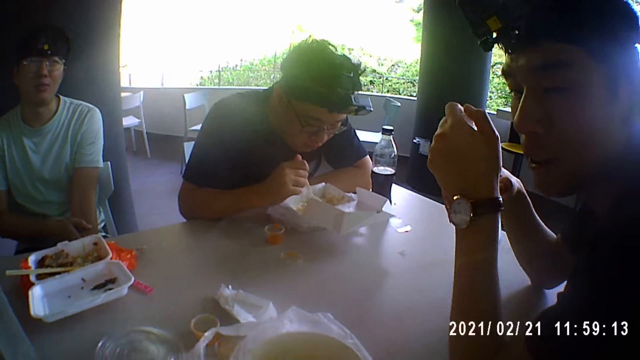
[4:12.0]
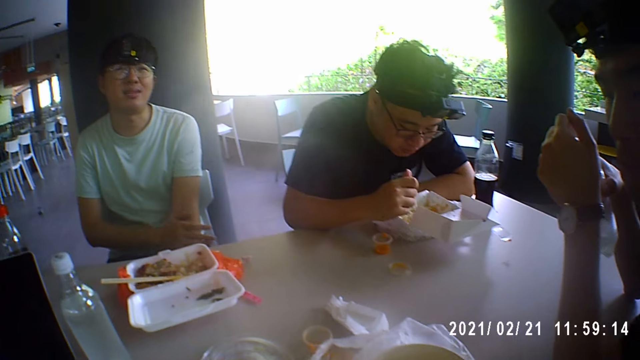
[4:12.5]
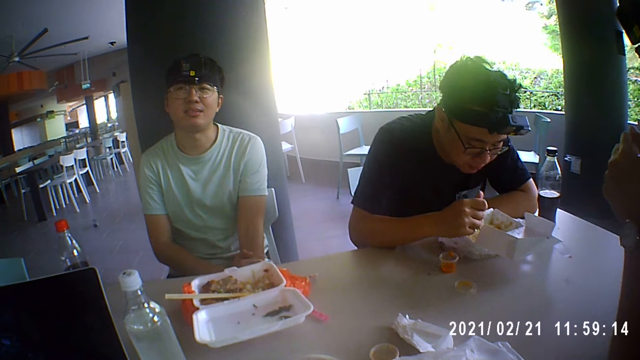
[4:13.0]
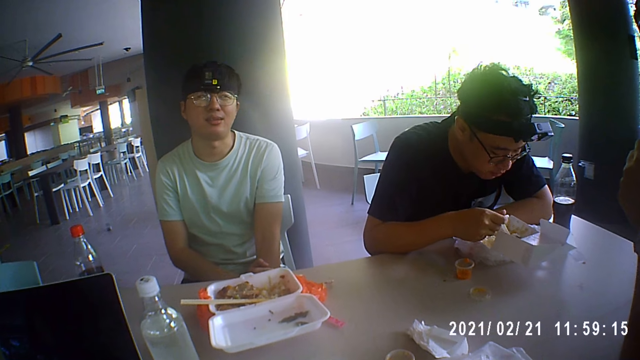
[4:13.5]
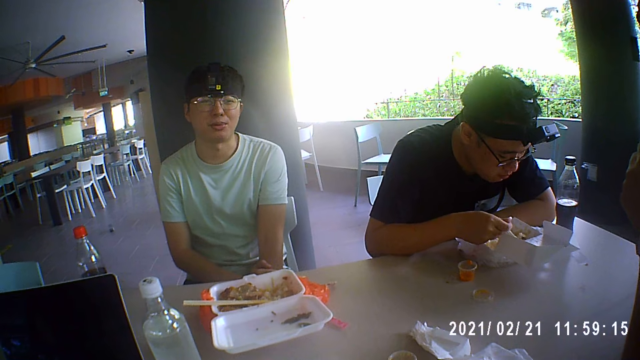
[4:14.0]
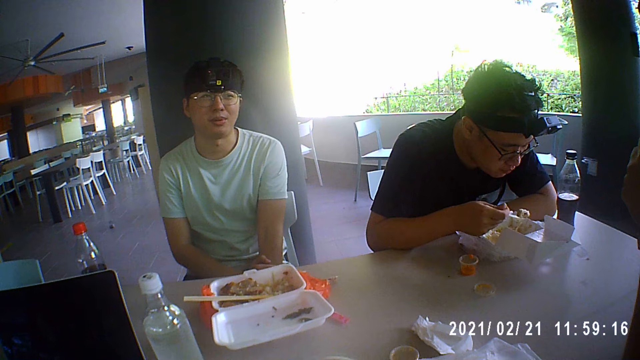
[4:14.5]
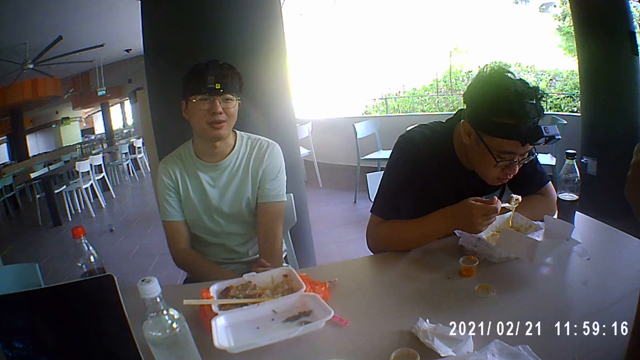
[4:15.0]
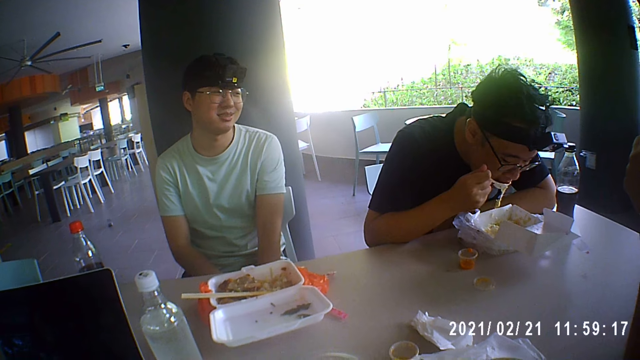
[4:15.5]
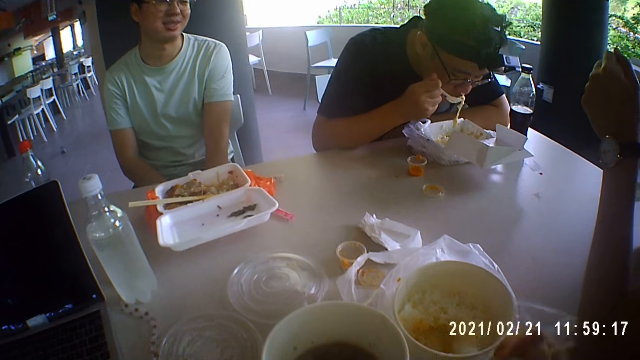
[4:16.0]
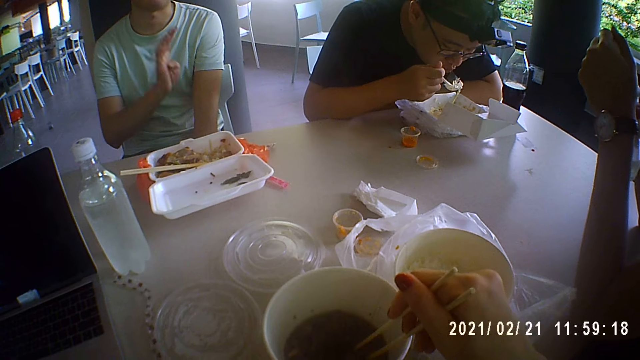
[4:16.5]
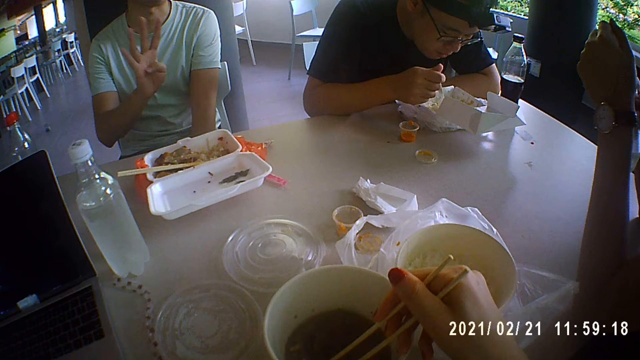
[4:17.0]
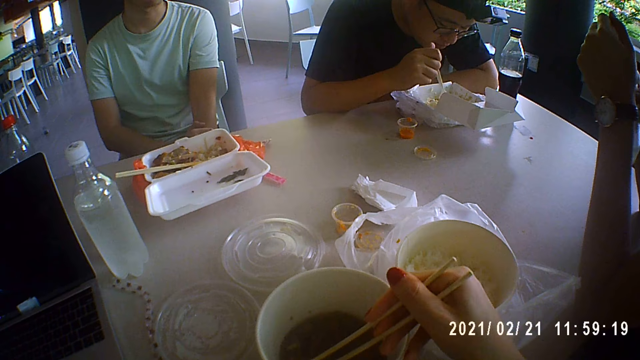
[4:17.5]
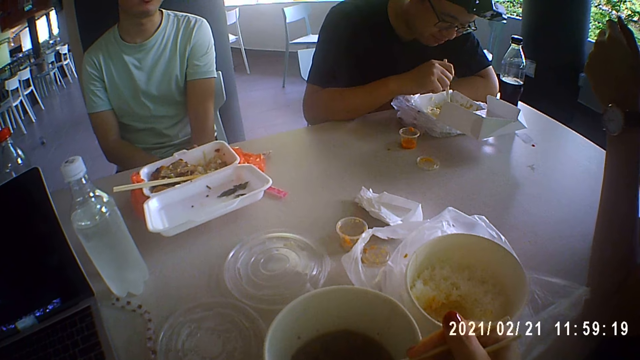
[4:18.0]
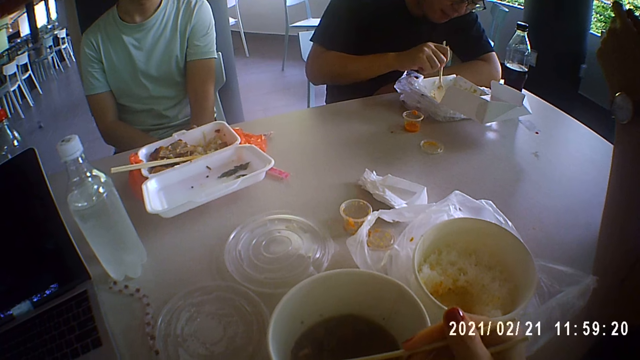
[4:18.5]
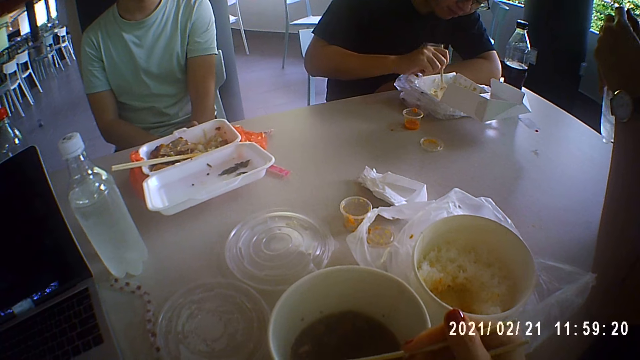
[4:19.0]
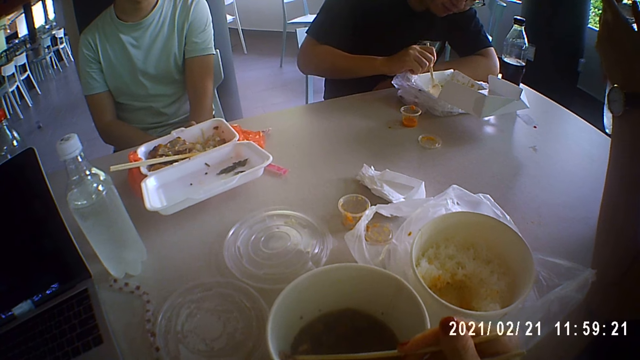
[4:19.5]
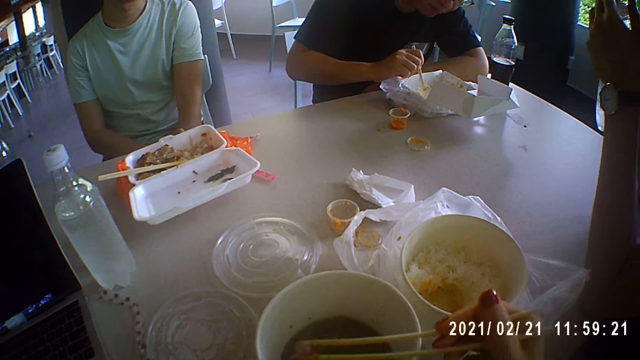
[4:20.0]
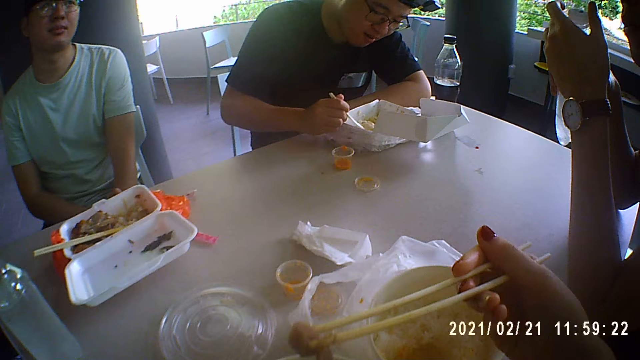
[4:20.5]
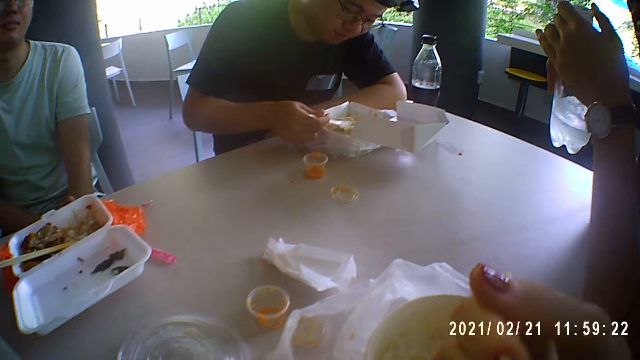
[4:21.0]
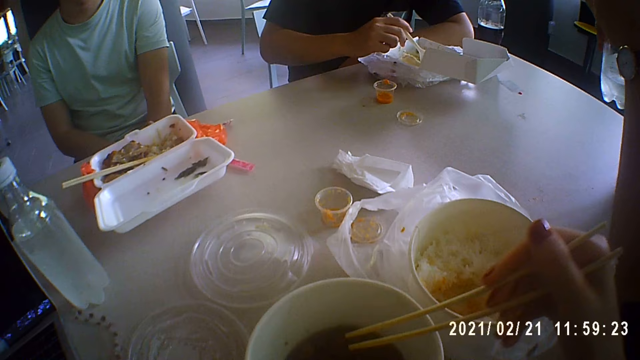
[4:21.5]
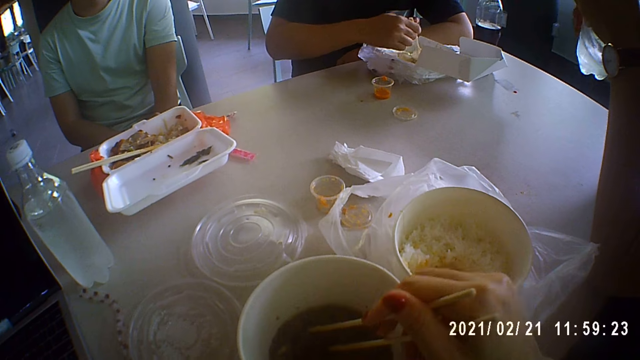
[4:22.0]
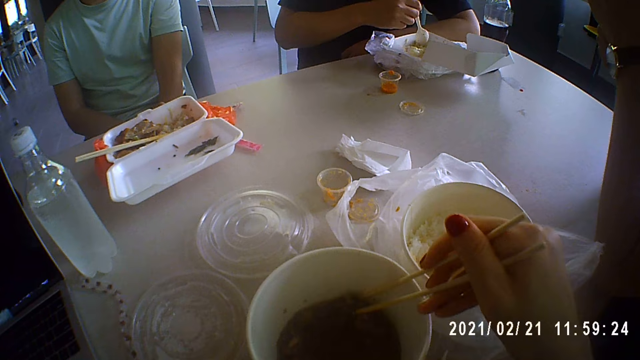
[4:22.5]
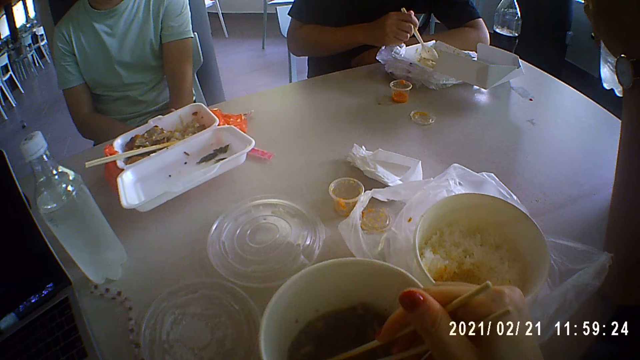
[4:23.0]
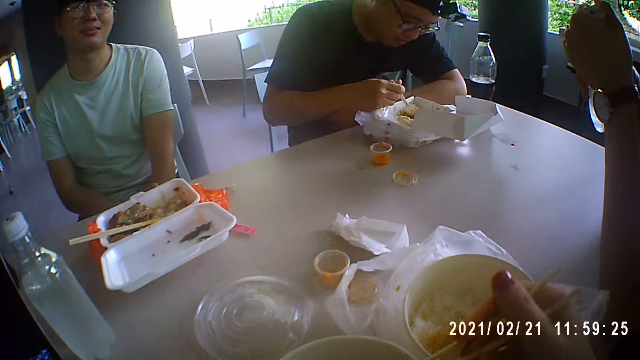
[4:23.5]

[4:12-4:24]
A man talks. The man puts his hand up and touches his hand.

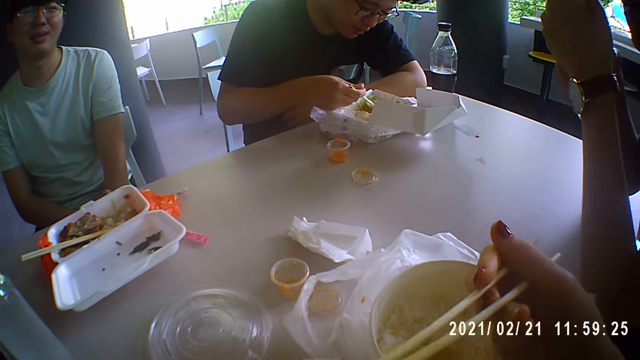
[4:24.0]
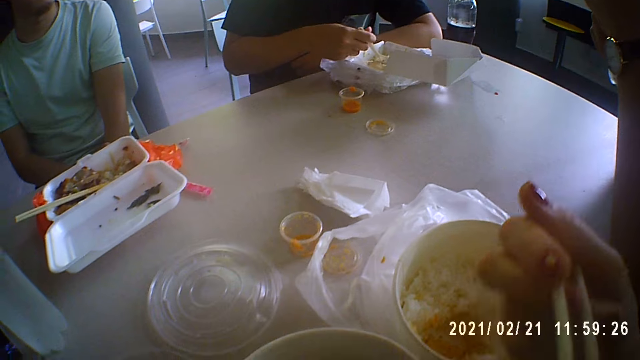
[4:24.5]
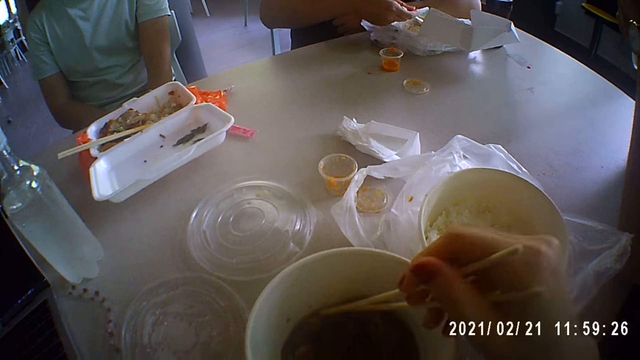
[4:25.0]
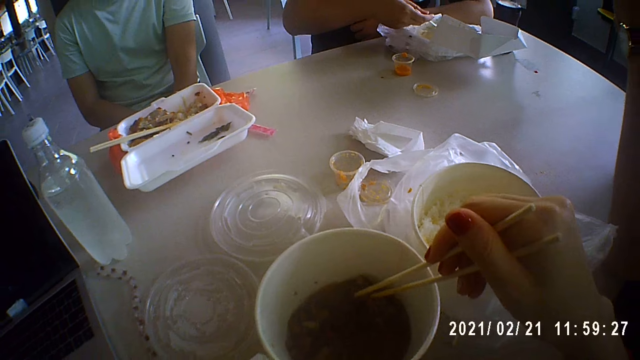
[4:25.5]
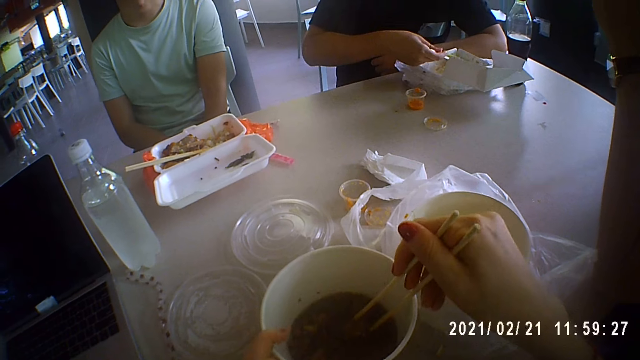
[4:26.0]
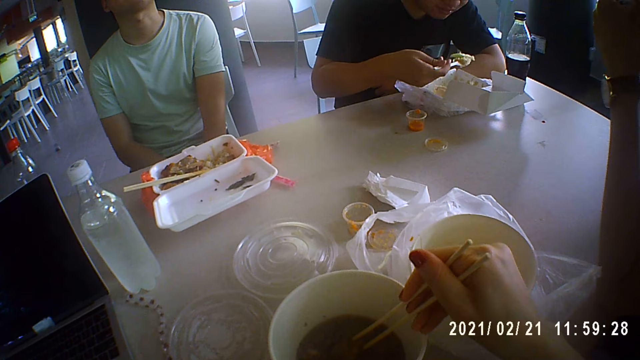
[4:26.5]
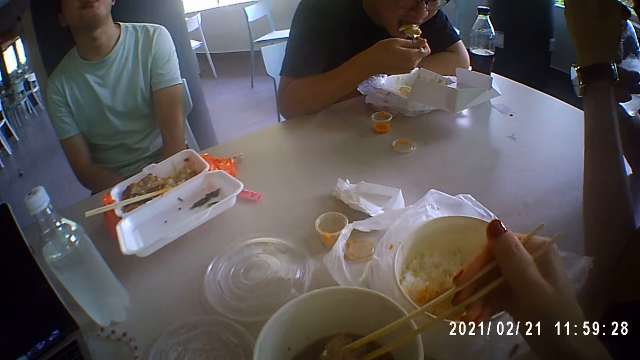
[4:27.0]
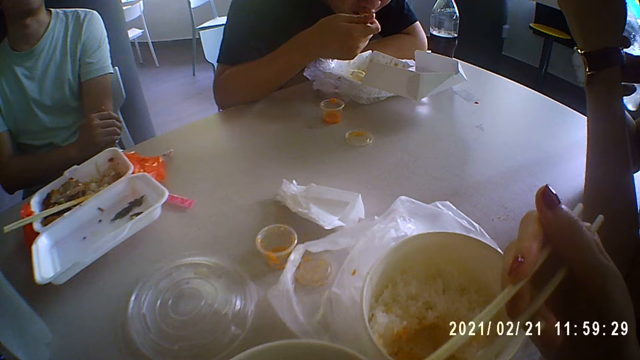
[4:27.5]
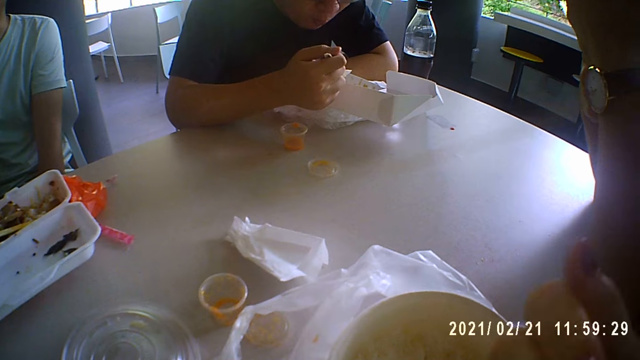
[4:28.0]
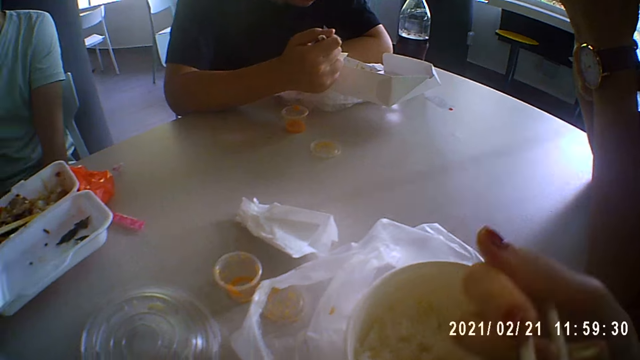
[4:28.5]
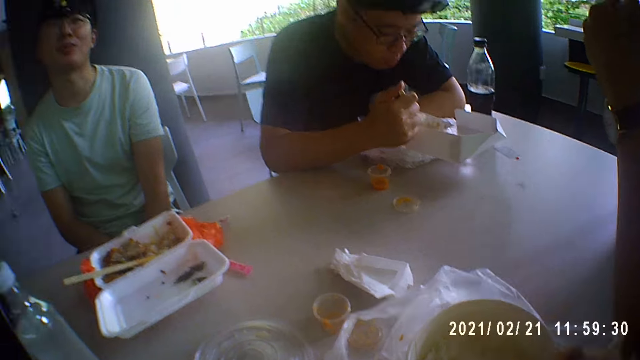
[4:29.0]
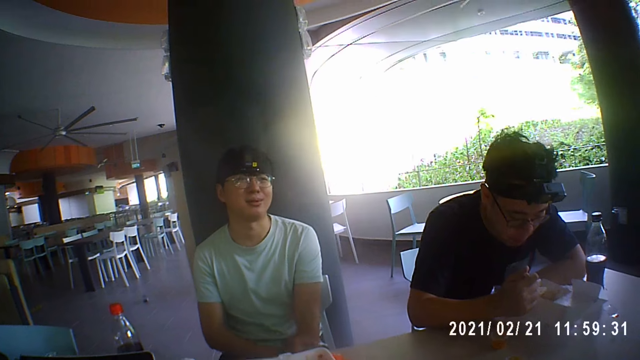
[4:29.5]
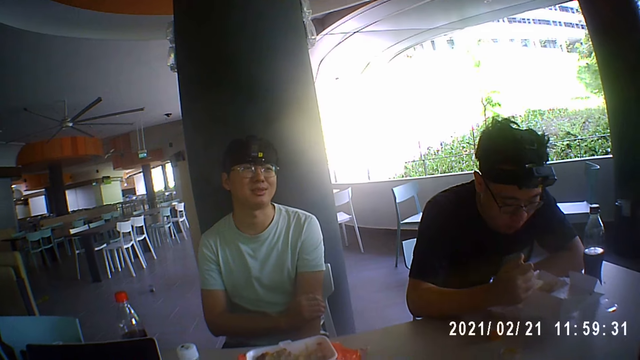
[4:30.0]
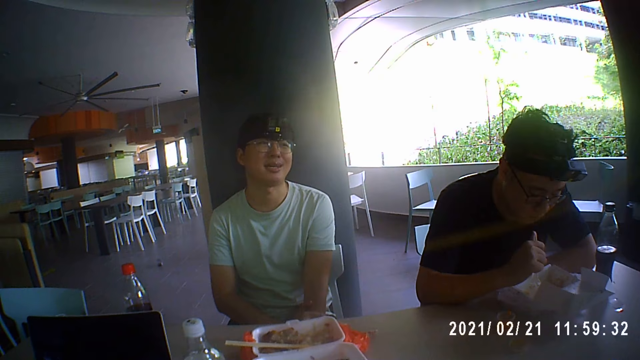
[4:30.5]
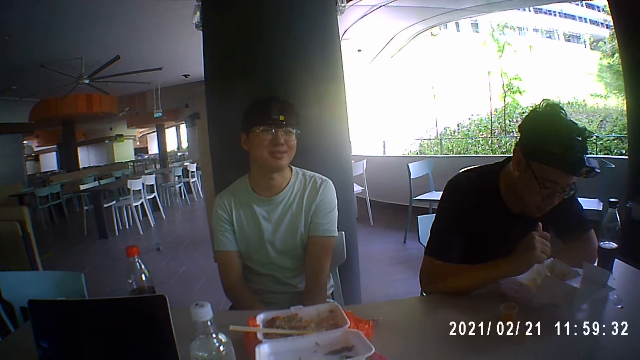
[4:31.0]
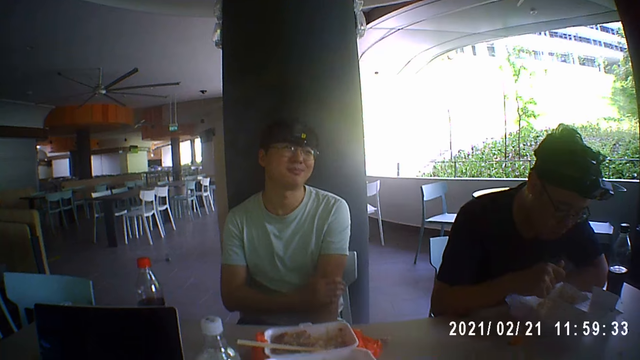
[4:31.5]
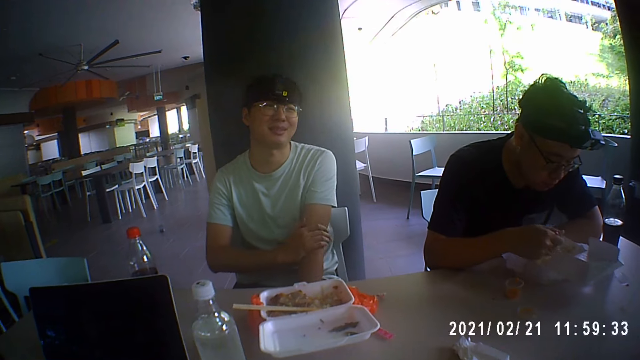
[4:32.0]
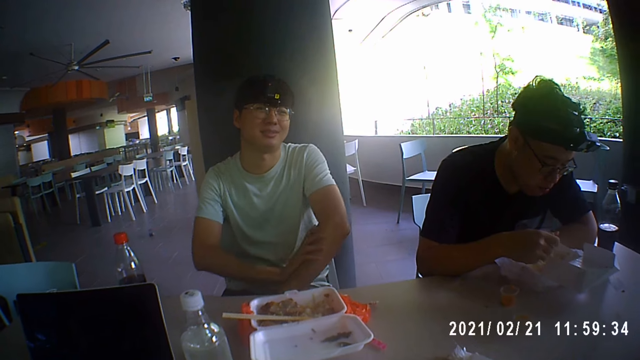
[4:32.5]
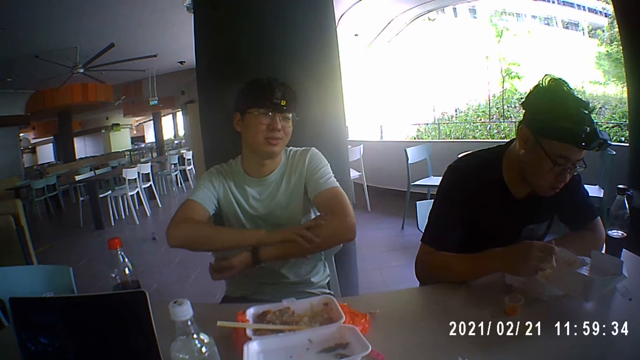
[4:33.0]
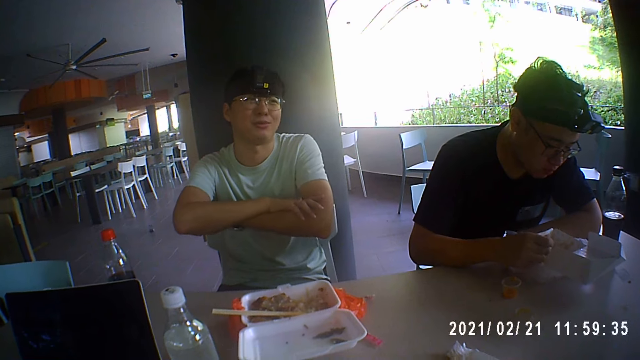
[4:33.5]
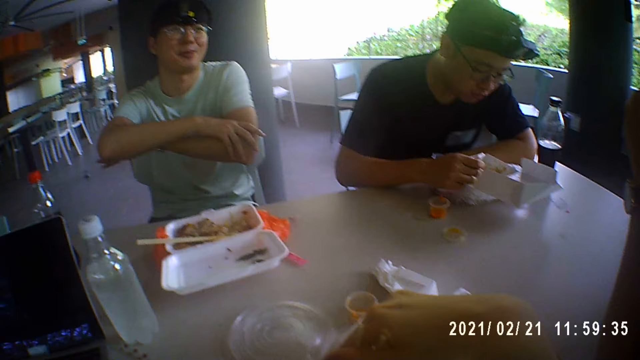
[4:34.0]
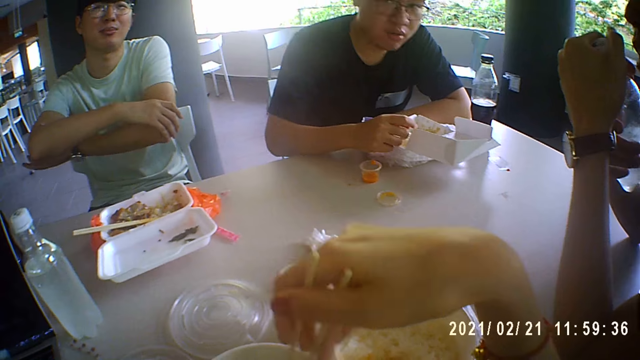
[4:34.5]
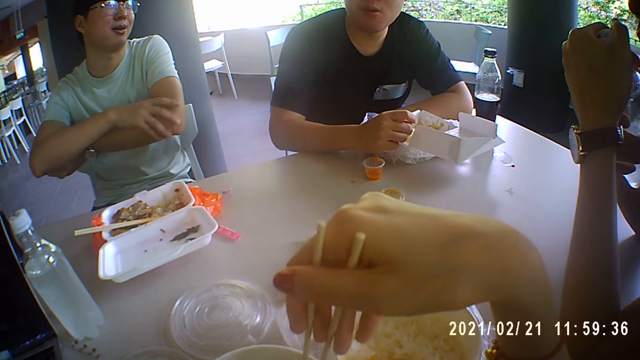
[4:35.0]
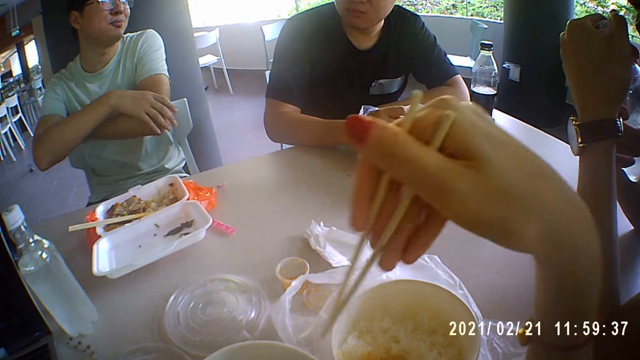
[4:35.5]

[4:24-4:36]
A man folds his arms while talking to the camera wearer and another person.
